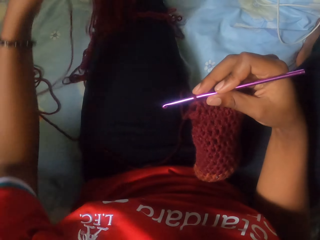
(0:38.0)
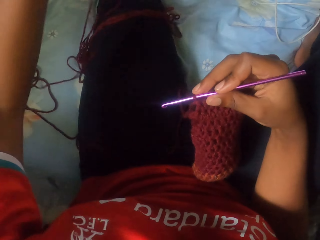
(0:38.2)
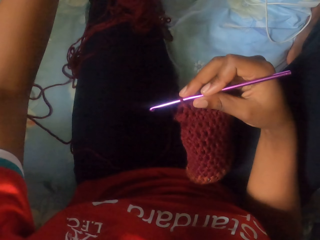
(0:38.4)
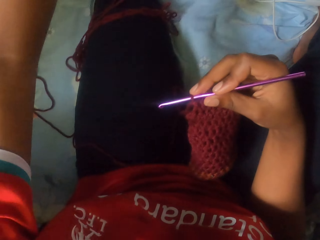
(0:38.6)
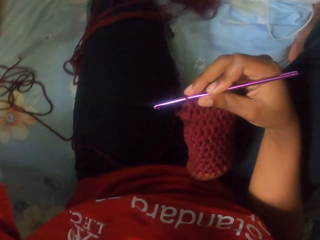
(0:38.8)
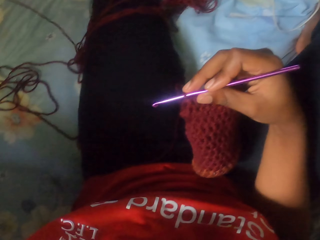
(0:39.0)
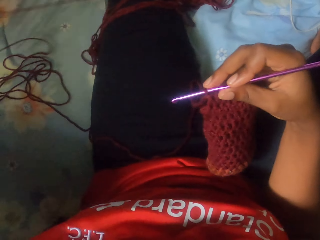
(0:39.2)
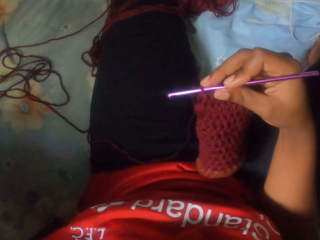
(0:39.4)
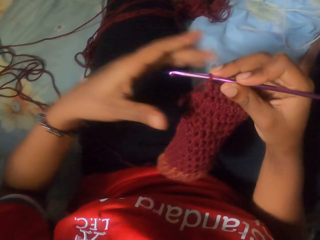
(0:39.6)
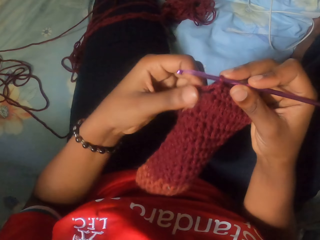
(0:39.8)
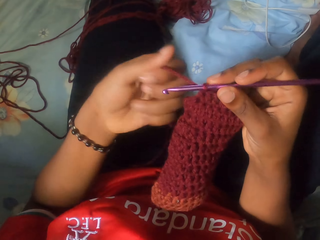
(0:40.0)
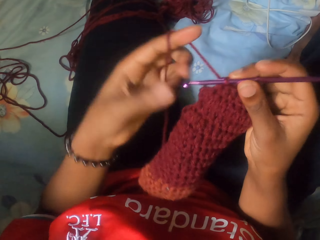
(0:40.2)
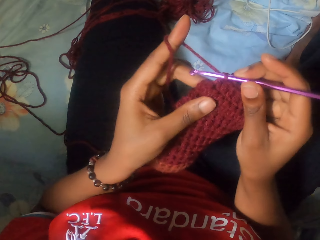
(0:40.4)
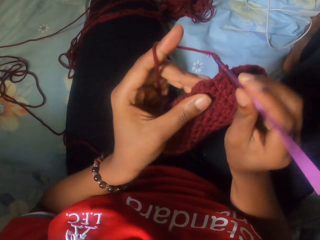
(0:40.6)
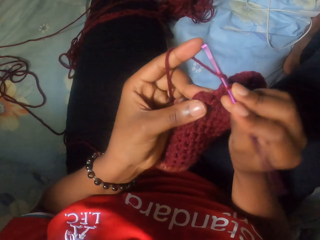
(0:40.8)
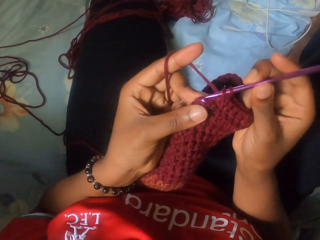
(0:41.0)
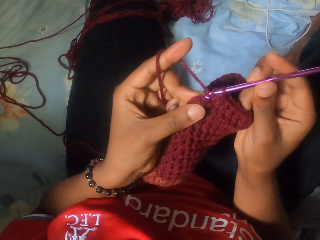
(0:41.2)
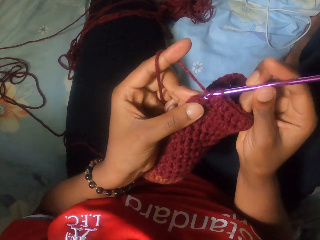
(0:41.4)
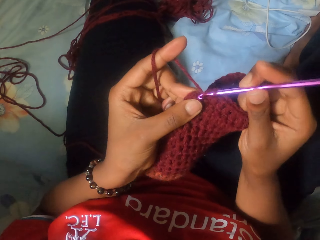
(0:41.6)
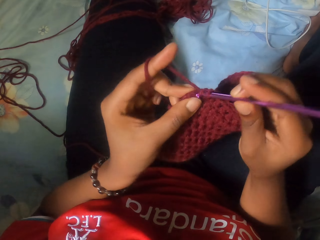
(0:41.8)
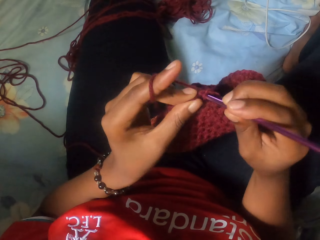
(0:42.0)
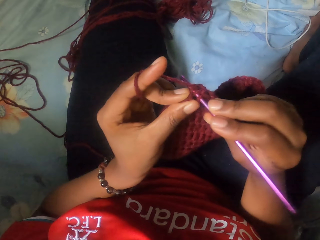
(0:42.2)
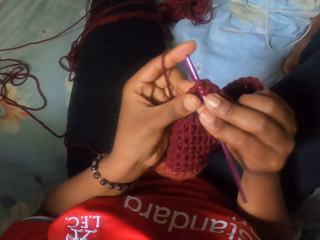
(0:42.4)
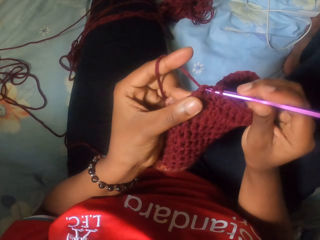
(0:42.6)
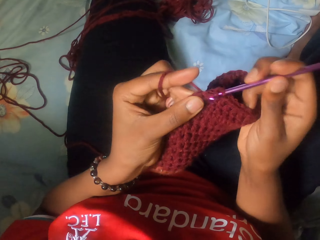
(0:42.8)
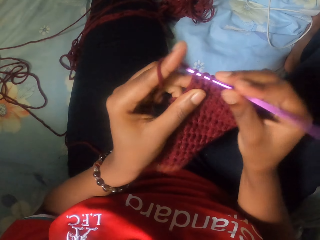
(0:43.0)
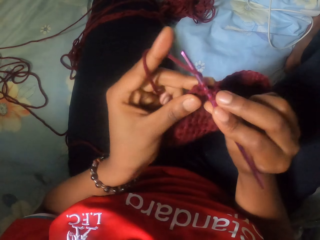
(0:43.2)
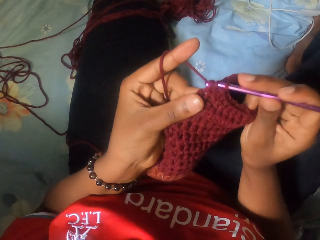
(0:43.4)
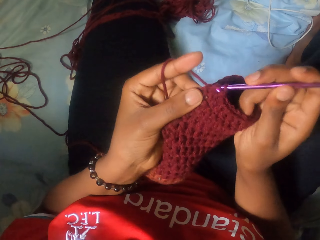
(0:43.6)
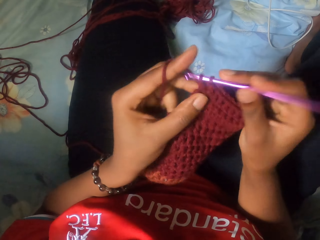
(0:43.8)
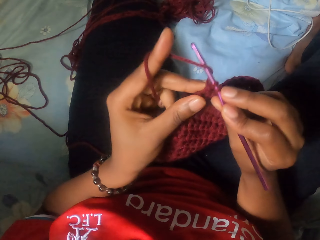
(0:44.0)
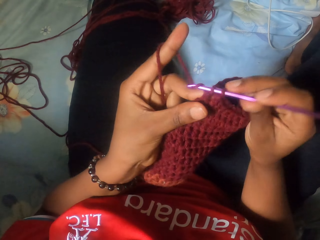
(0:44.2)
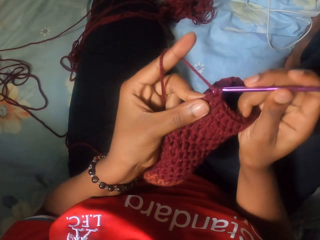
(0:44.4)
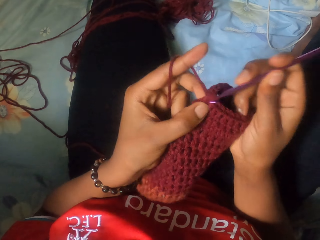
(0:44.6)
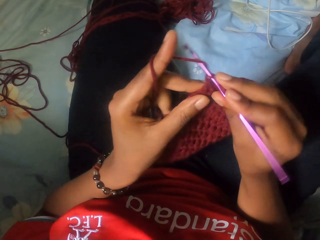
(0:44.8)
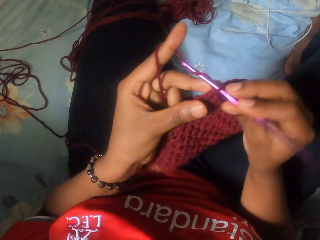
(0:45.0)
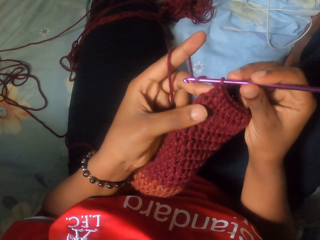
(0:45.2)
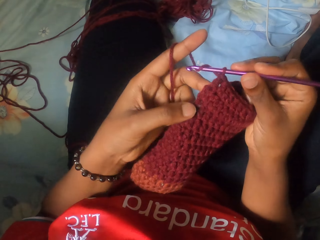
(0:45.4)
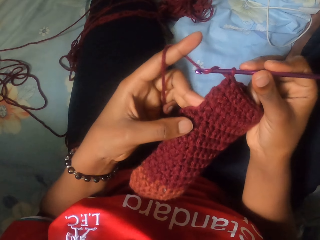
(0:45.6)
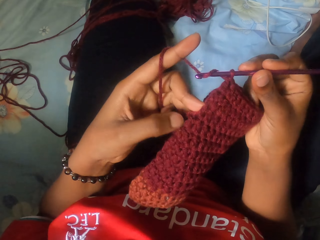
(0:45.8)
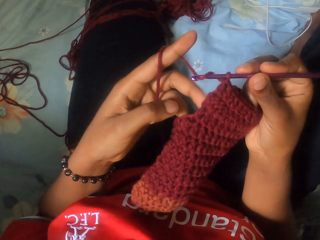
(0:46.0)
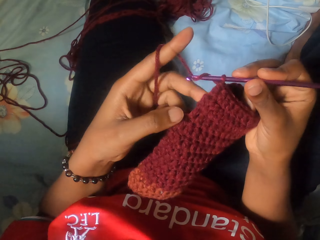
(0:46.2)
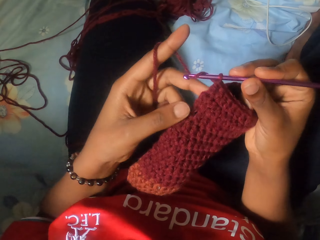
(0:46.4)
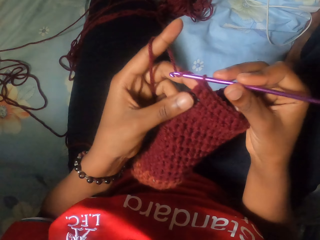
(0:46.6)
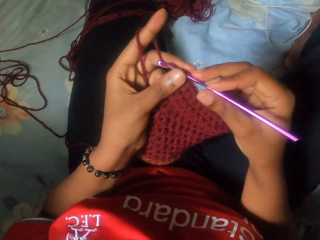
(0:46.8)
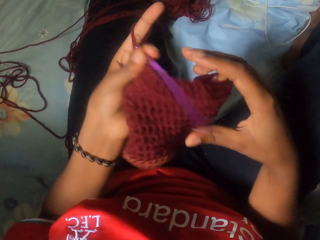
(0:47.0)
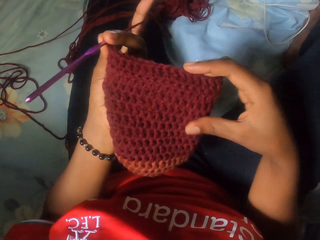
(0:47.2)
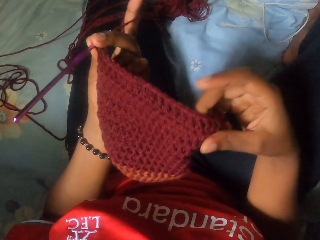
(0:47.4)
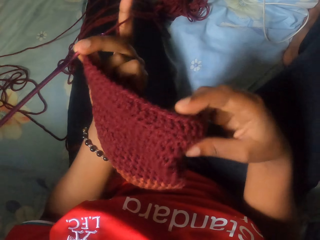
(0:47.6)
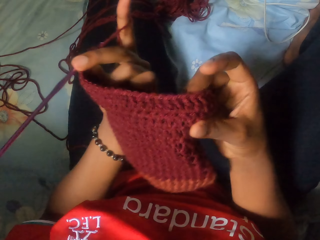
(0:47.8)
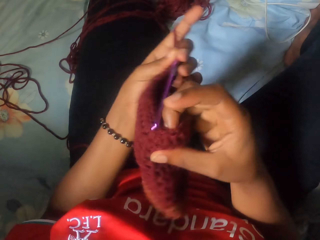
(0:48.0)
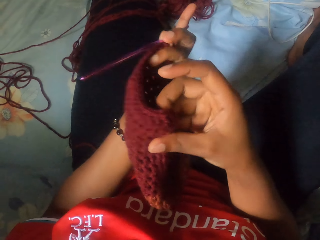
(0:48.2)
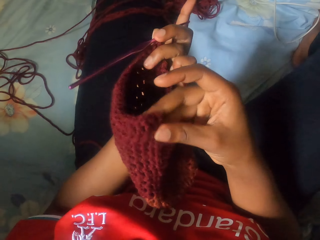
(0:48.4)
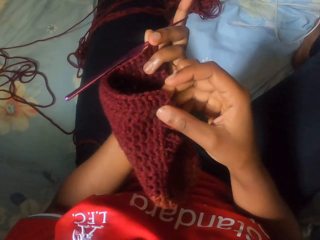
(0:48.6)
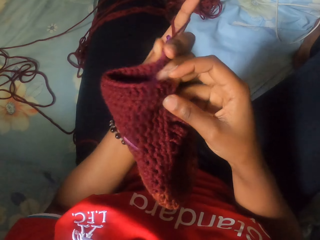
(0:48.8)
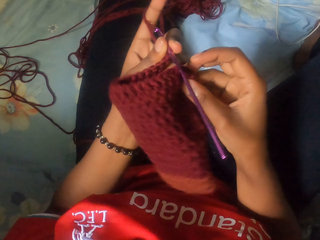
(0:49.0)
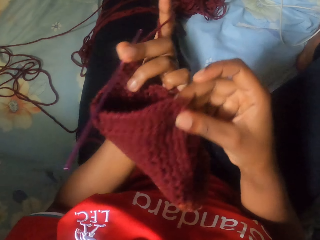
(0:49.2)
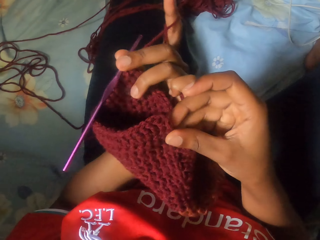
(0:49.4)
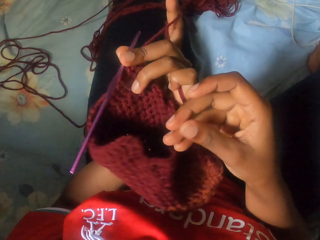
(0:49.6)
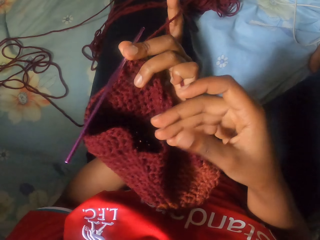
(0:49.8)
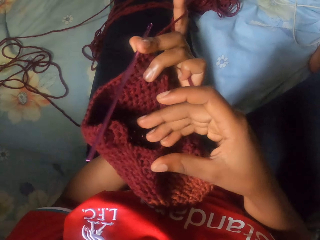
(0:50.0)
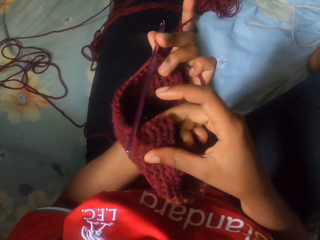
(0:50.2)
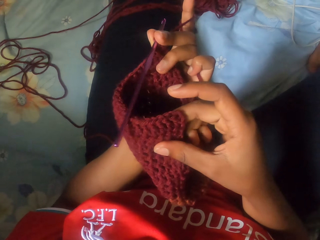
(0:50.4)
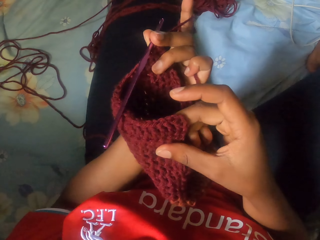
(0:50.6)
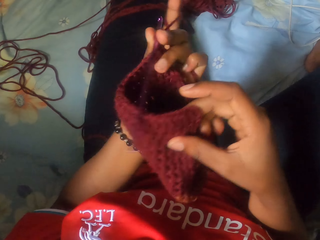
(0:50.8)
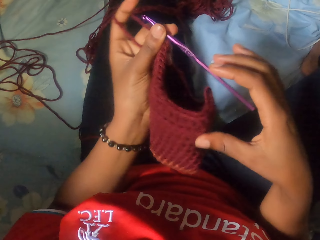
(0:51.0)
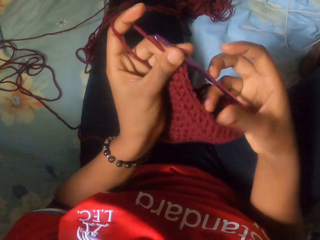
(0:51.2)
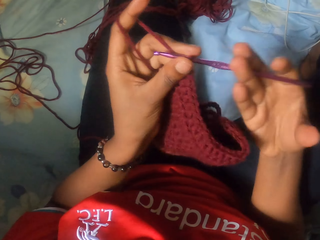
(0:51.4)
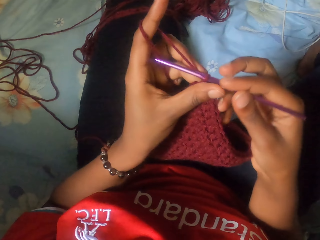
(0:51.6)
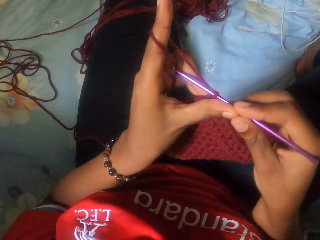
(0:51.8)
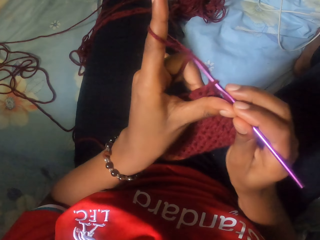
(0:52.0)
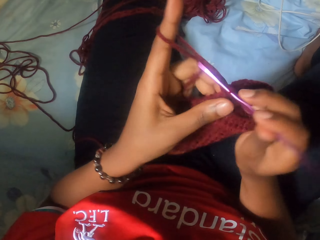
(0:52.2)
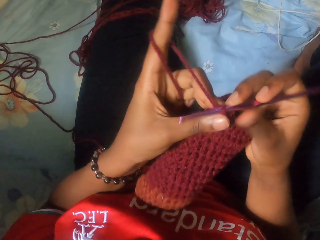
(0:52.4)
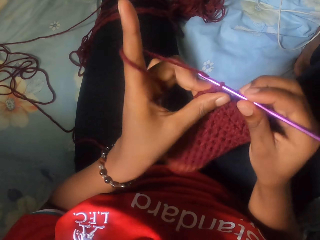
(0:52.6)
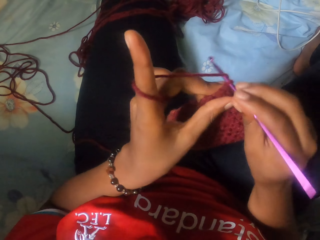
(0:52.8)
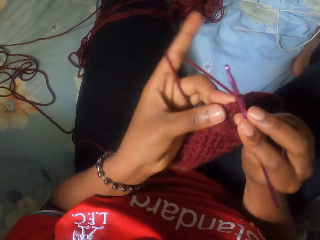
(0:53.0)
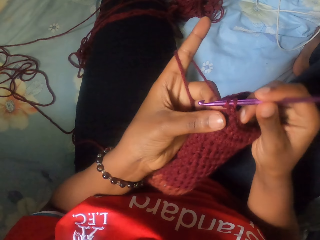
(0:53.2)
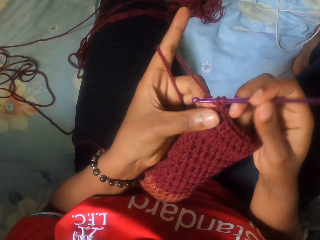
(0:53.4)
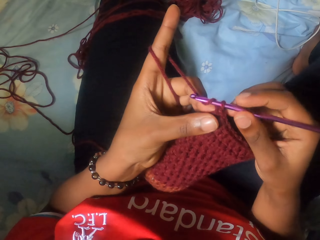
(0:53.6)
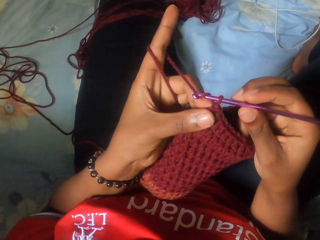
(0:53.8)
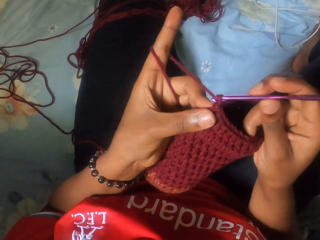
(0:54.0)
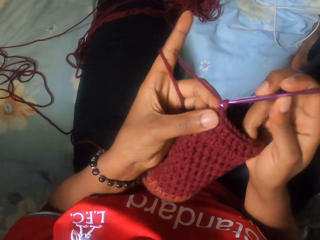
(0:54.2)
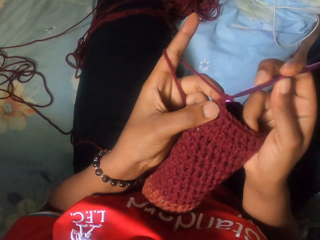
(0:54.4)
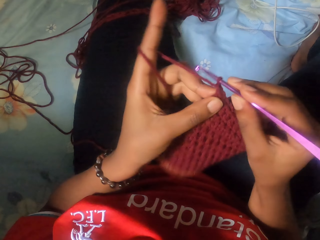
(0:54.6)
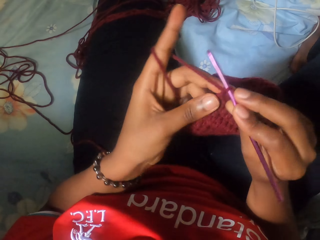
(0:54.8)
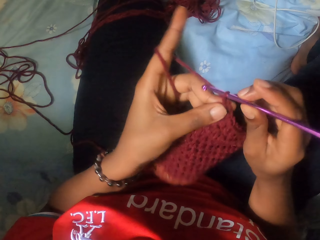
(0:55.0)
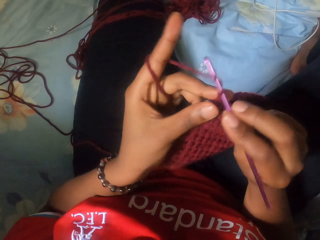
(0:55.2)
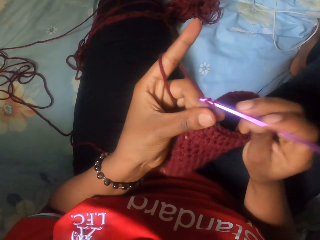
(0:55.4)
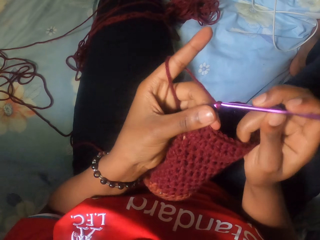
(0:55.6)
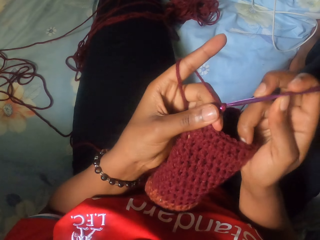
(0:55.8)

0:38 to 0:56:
The camera wearer places her left hand on the partly crocheted yarn or scarf in her right hand. She crochets the partly crocheted yarn with the crochet hook in her right hand. She looks at the scarf. She passes the crochet hook in her right hand to her left hand. She passes the crochet hook in her left hand to her right hand. She knits the scarf with the crochet.

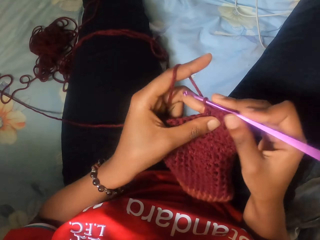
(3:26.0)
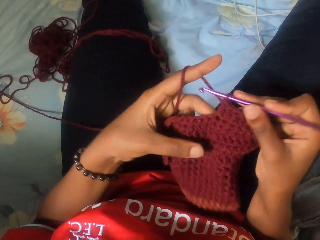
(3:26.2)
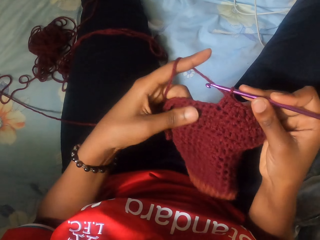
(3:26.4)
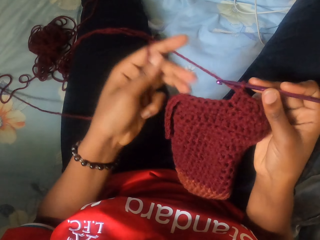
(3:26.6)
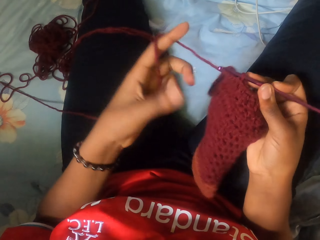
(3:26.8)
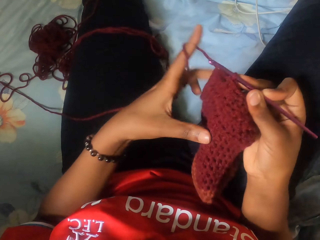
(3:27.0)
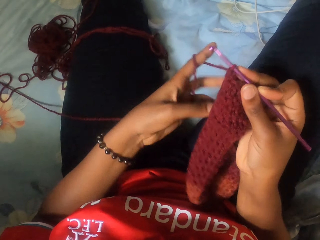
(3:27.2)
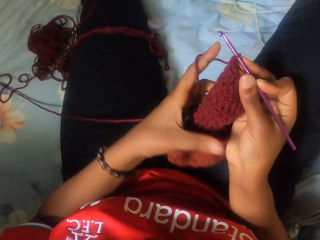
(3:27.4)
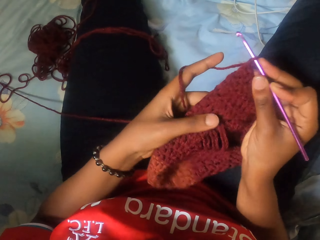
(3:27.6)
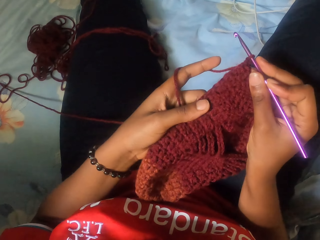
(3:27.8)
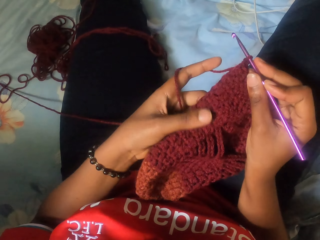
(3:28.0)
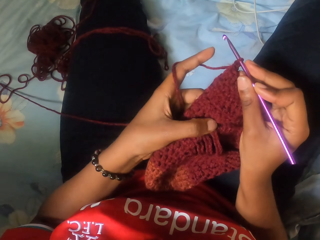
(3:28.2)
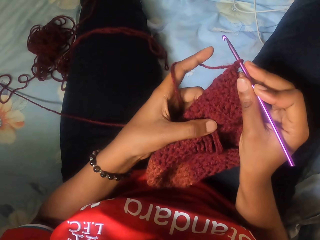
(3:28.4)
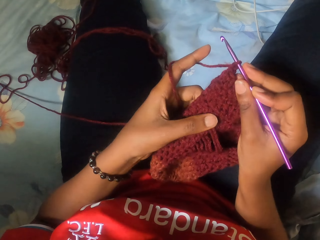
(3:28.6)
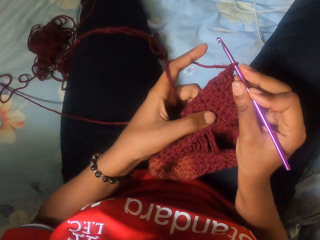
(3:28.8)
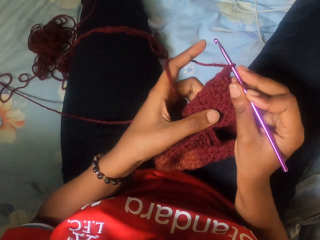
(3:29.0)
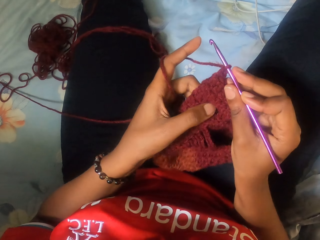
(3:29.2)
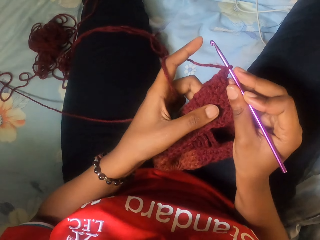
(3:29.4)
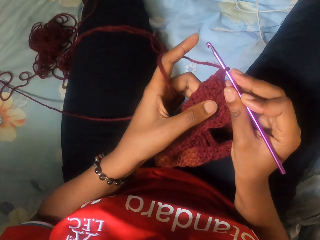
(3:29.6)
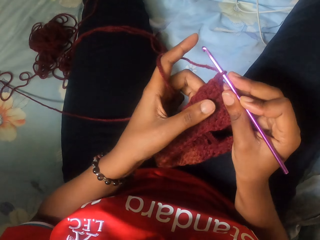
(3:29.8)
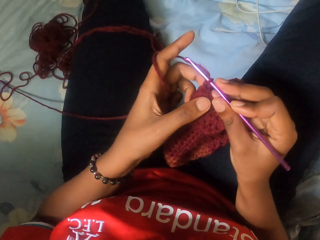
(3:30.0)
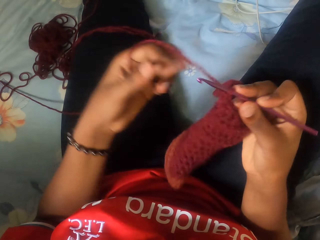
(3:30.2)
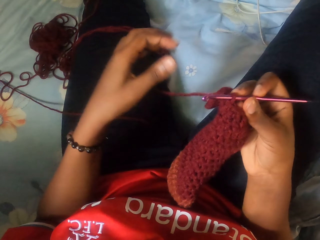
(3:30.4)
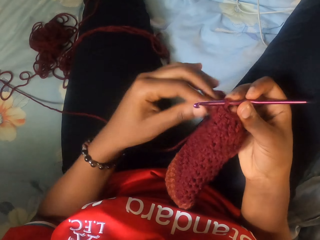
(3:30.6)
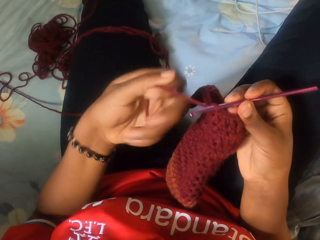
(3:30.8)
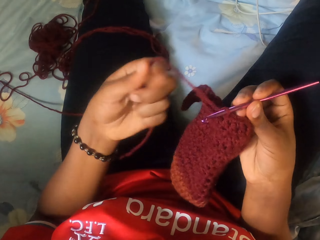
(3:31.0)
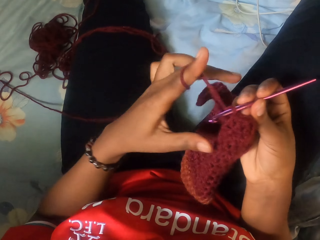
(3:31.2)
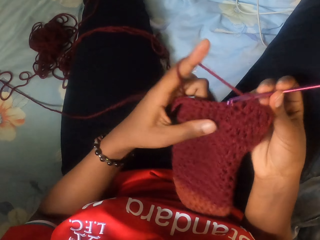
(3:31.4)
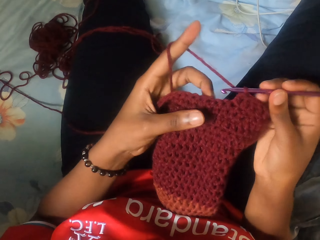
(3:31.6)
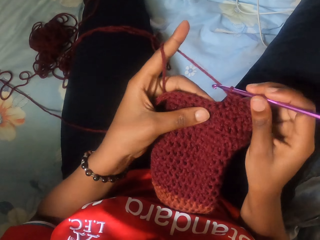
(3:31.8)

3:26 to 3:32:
The camera wearer counts the loop stitch on the partly crocheted yarn with her left hand.
